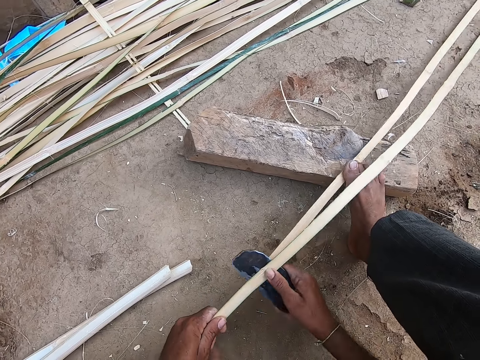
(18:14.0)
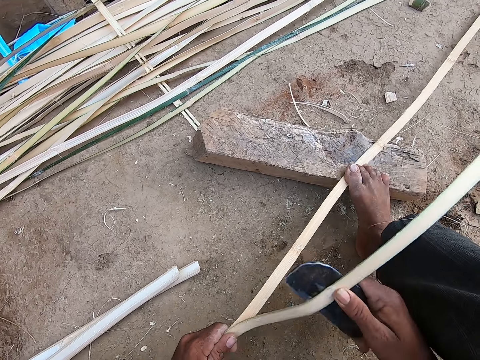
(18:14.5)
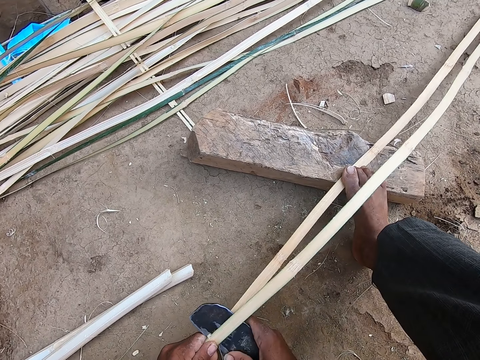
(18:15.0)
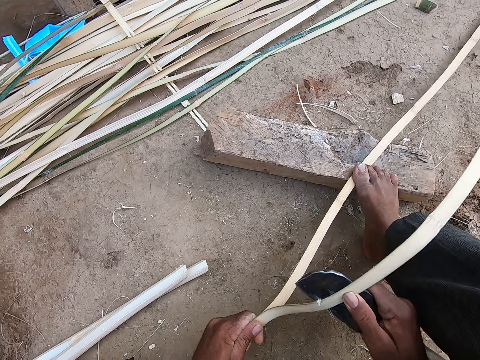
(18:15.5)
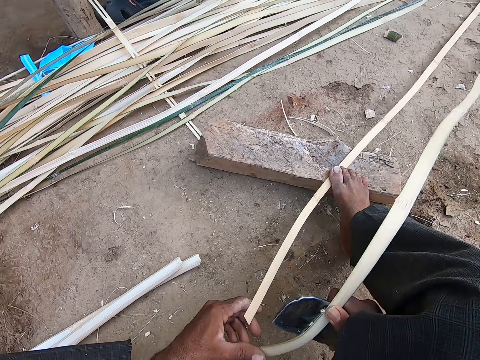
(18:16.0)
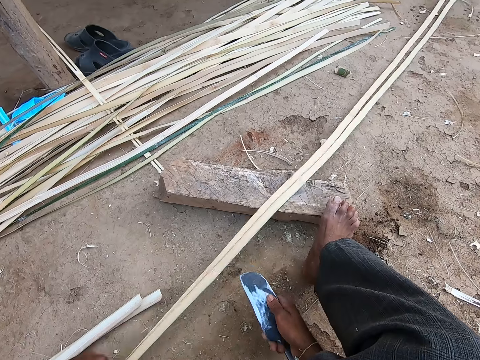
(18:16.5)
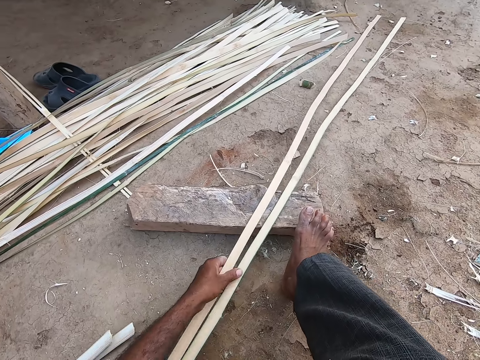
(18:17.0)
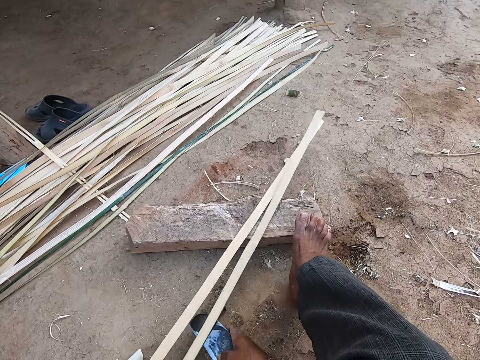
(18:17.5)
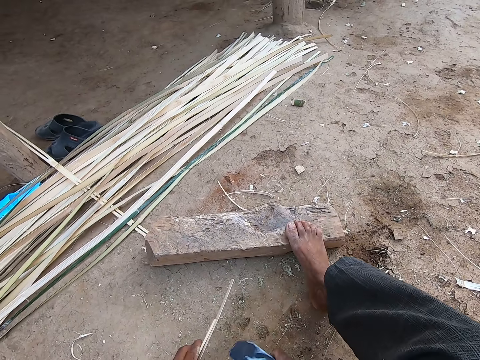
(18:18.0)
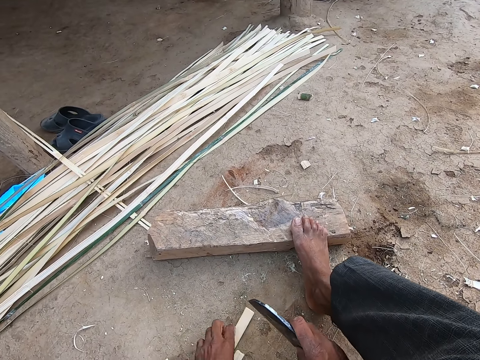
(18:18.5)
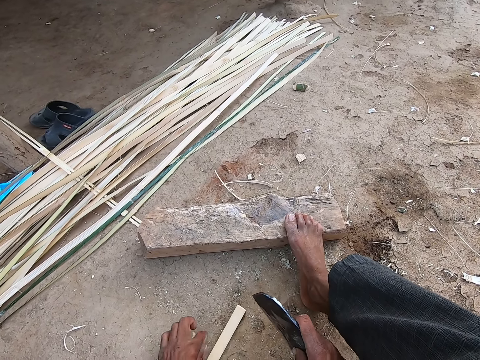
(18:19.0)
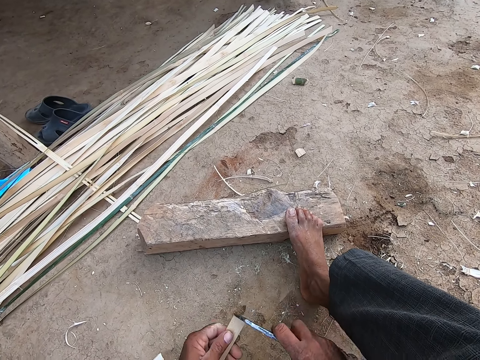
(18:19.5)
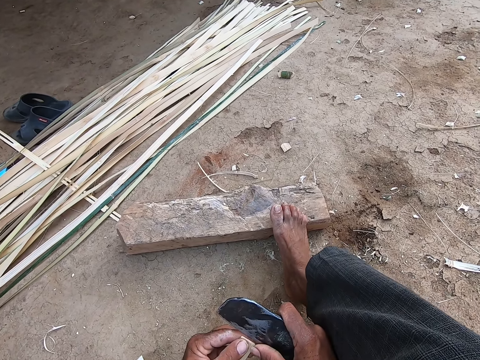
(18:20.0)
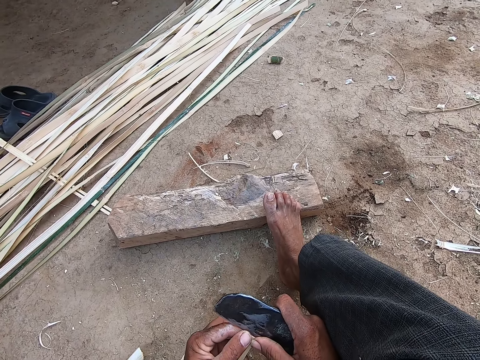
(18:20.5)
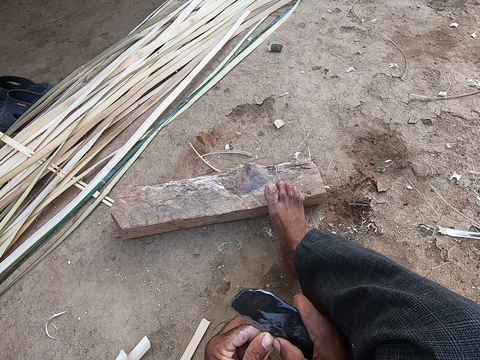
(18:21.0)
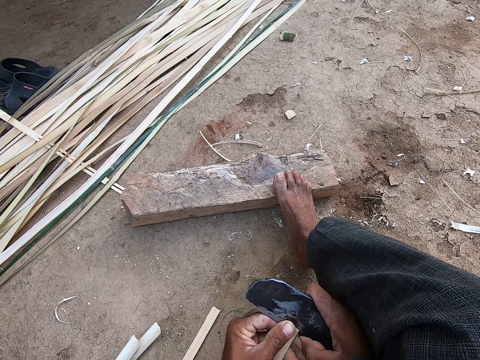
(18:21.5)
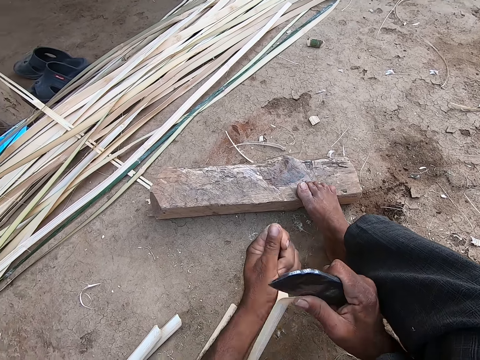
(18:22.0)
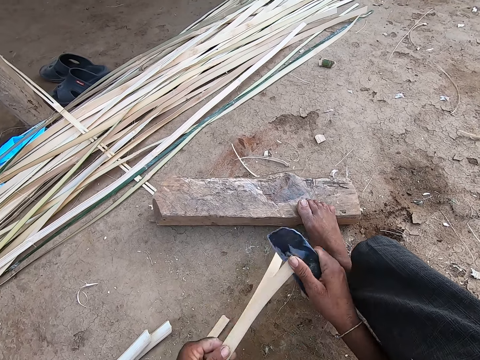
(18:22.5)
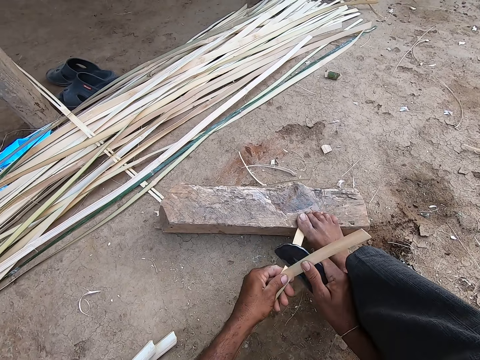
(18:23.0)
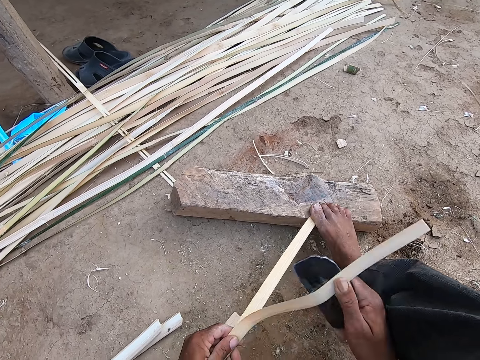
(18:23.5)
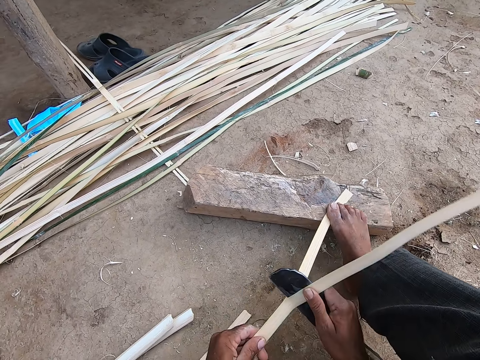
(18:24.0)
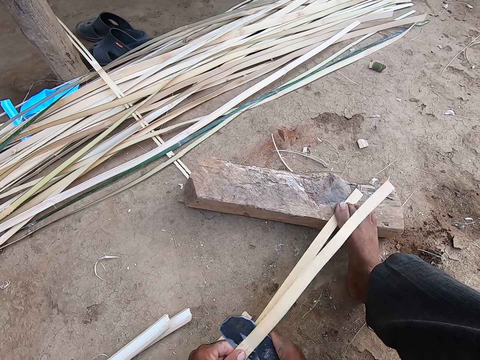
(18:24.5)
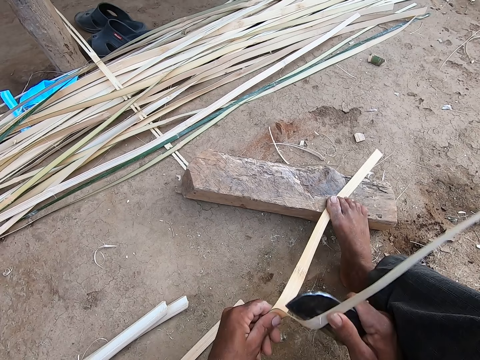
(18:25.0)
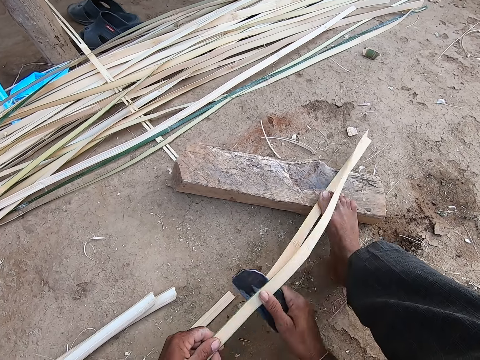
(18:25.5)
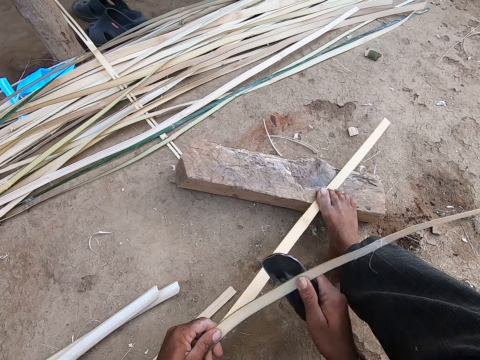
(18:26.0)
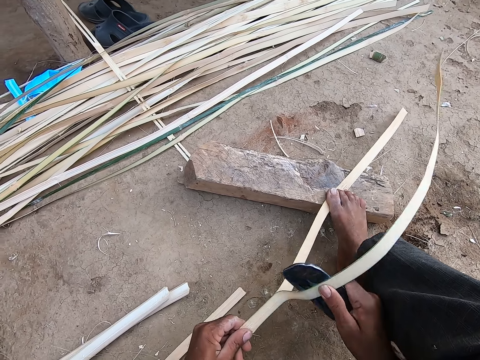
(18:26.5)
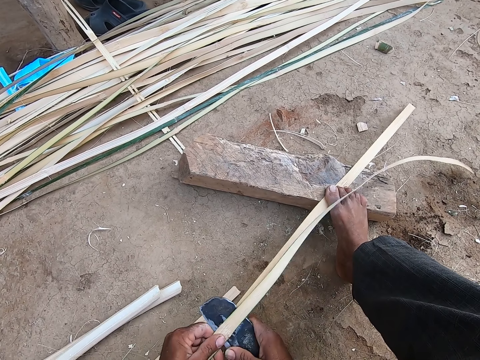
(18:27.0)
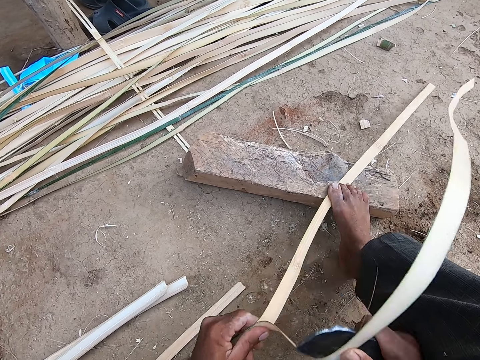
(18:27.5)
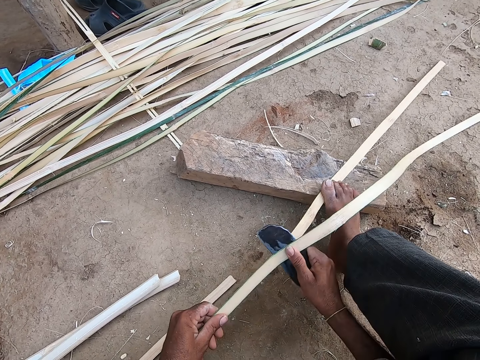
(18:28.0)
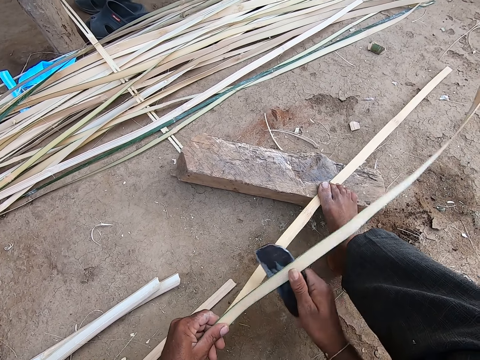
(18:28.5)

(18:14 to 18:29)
The camera wearer slides the bamboo off a log of wood with his right foot on it. He slices the bamboo in his left hand into two with the blade in his right hand. He places his right foot on the bamboo and on the log of wood on the ground.

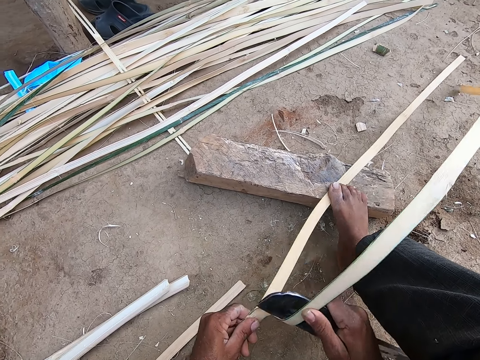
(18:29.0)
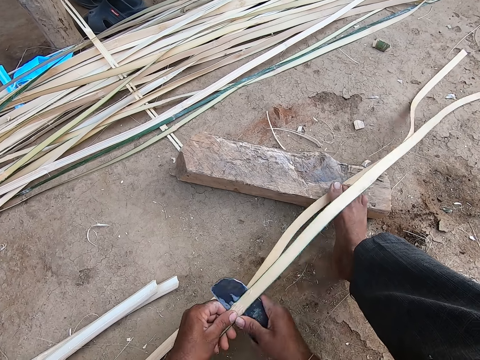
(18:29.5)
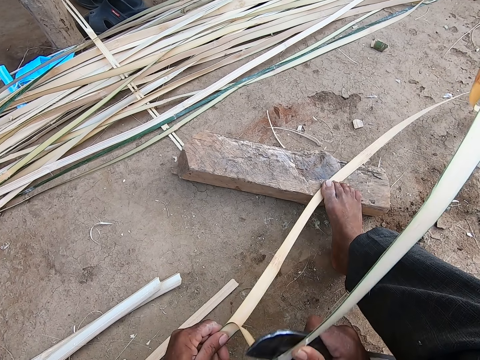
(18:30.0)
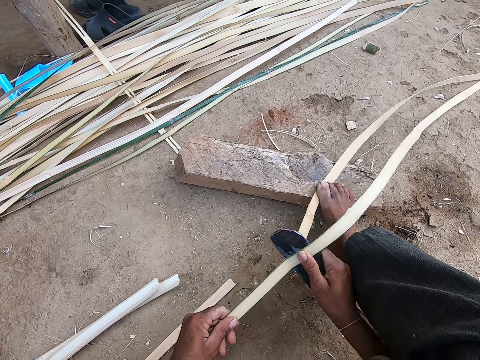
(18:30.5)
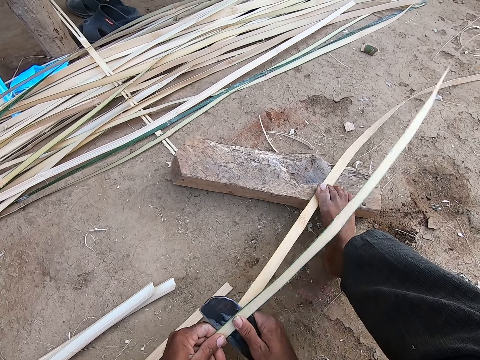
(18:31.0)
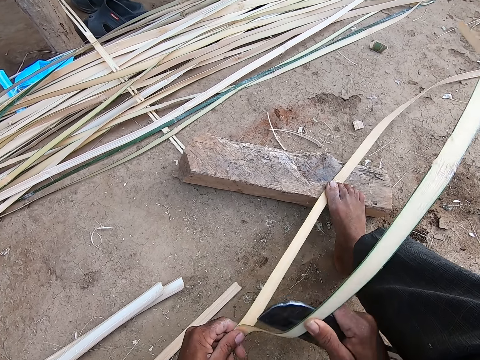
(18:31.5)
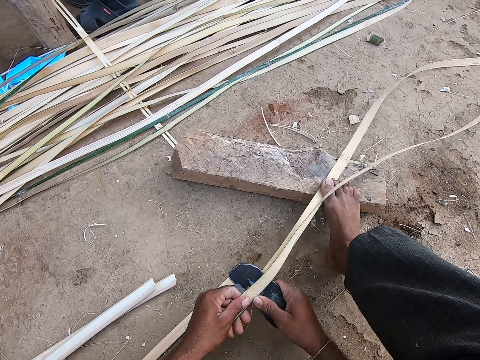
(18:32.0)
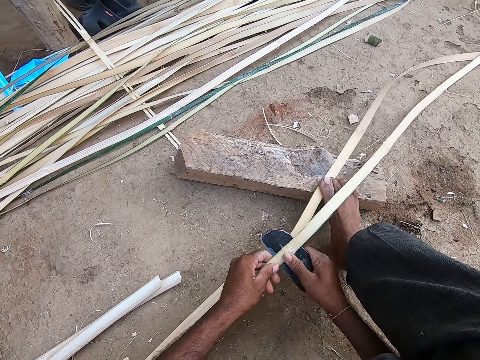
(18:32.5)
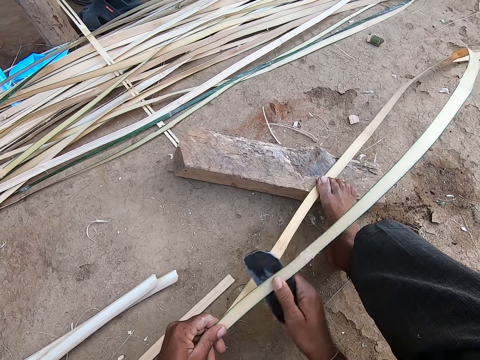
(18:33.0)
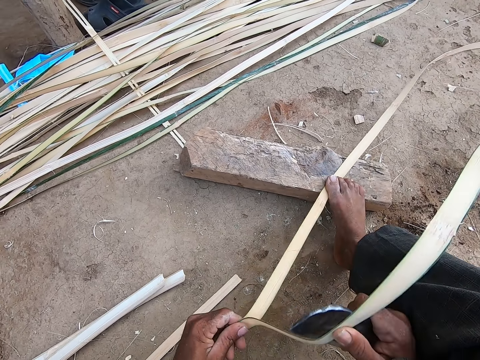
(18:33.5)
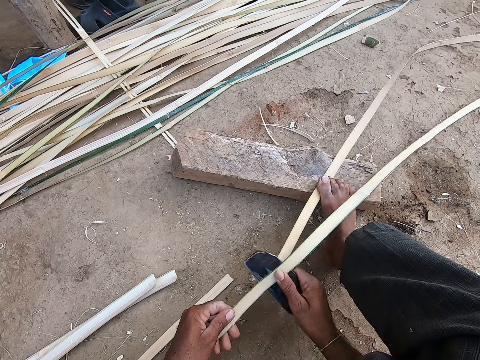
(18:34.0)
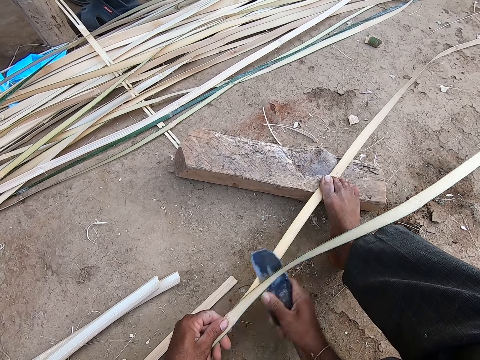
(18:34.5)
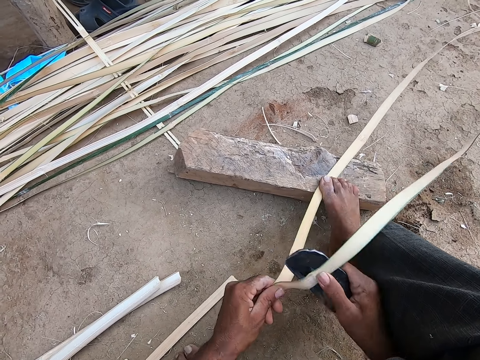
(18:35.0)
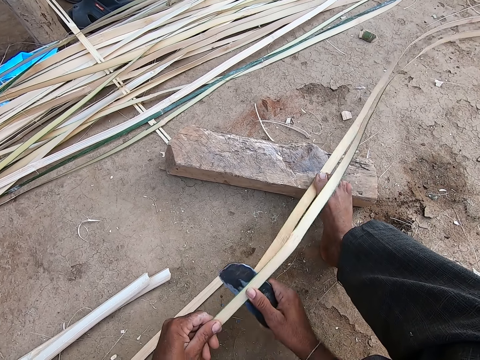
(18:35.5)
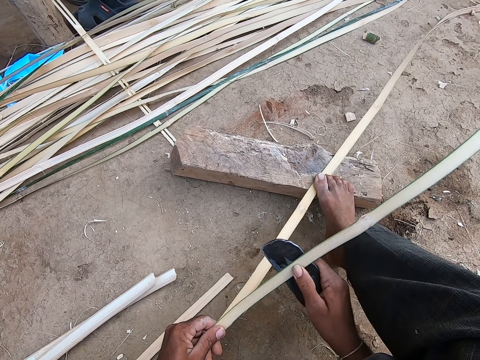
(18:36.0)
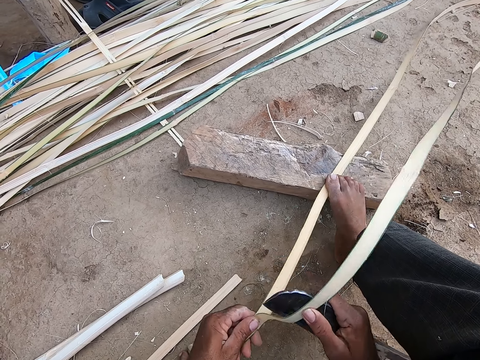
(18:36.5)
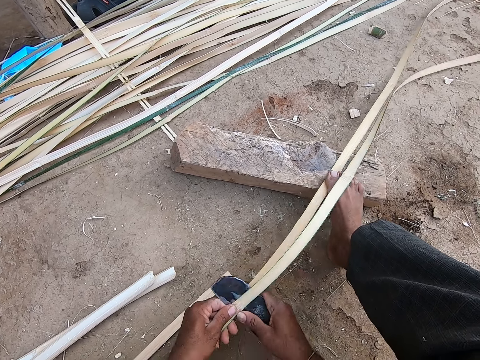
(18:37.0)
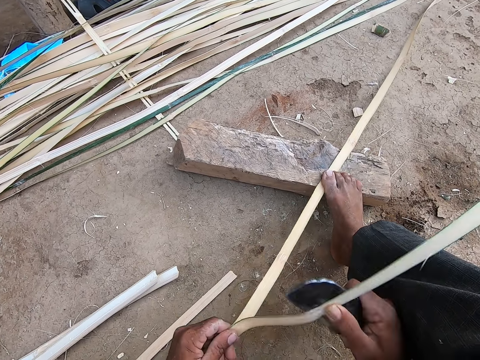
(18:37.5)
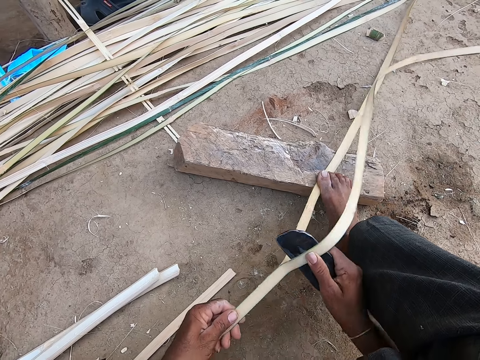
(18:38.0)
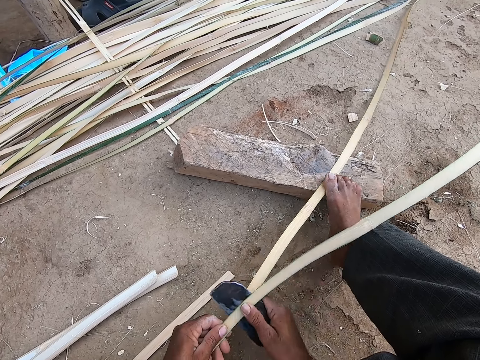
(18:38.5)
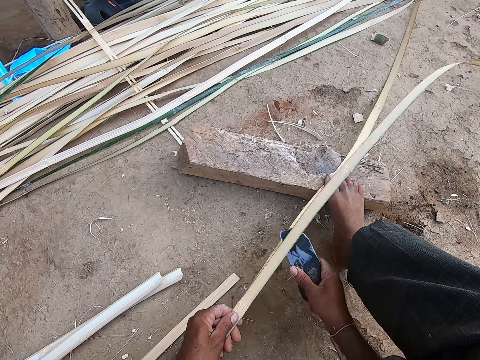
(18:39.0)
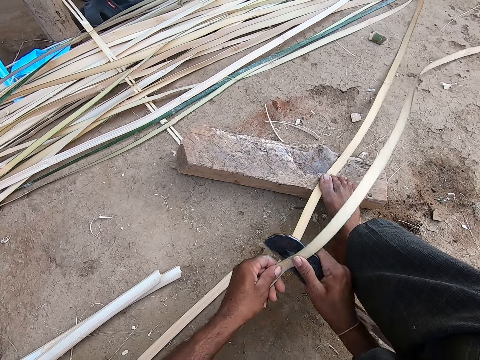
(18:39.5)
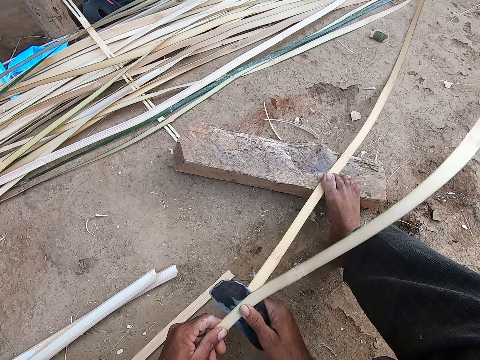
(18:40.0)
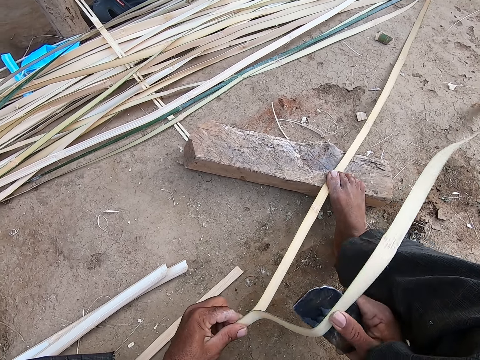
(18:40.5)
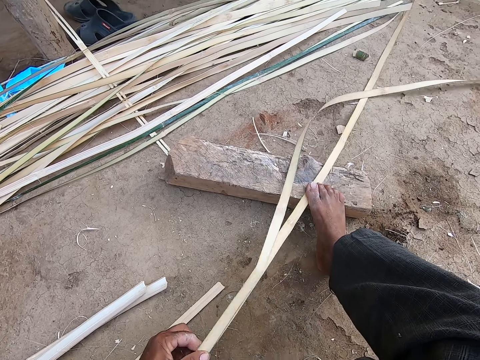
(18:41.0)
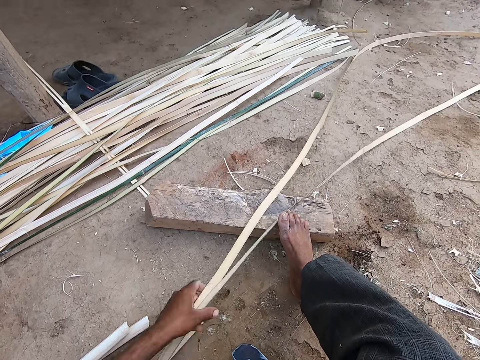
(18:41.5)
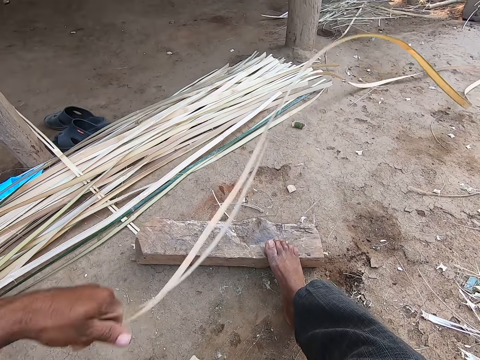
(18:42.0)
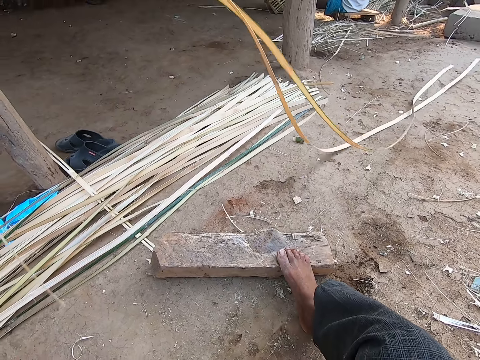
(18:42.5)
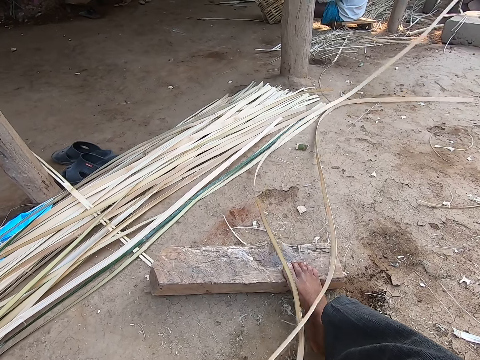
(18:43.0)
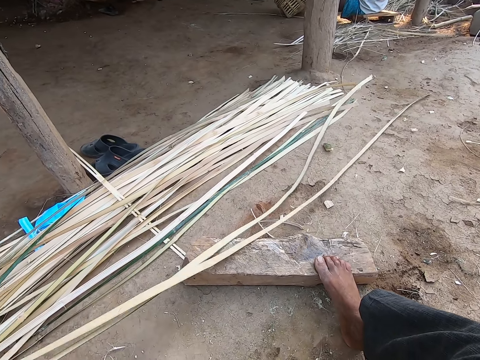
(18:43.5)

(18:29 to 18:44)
The camera wearer moves the sliced bamboos aside with his left hand. He straightens the fibres.
